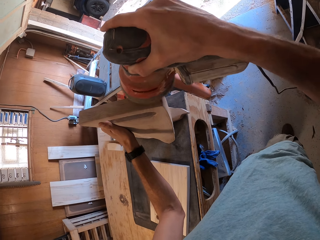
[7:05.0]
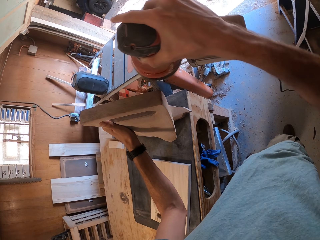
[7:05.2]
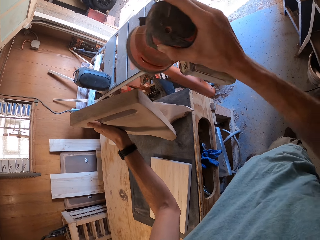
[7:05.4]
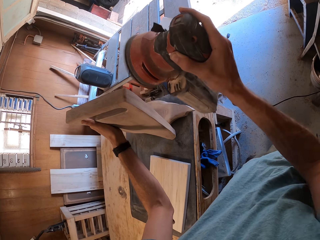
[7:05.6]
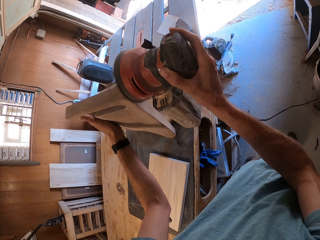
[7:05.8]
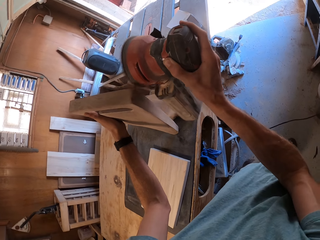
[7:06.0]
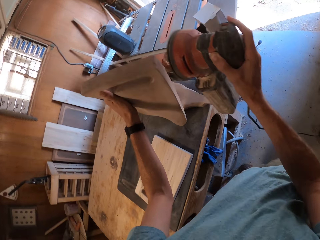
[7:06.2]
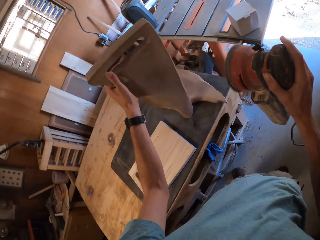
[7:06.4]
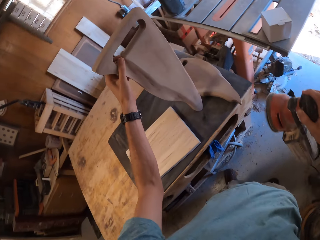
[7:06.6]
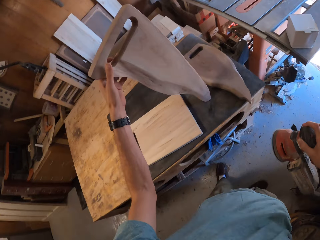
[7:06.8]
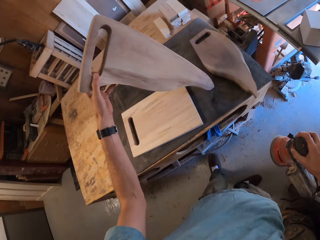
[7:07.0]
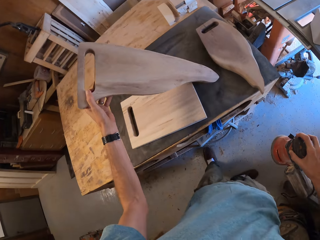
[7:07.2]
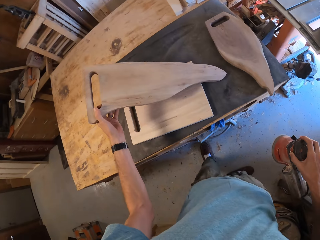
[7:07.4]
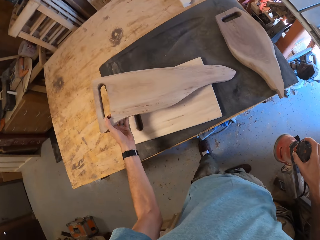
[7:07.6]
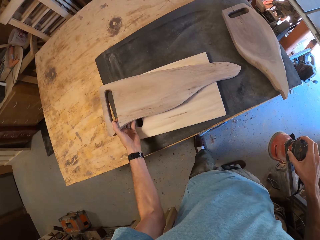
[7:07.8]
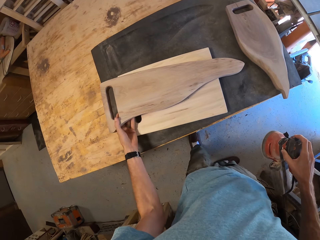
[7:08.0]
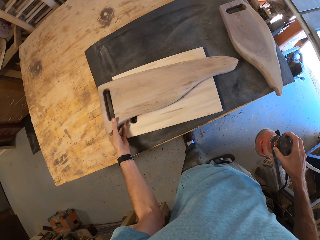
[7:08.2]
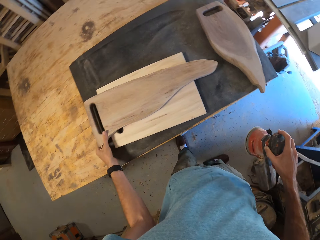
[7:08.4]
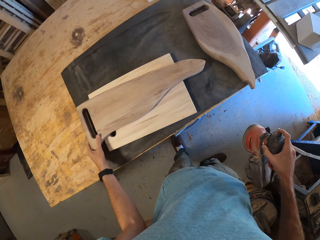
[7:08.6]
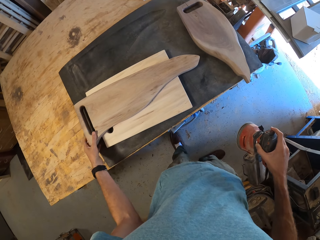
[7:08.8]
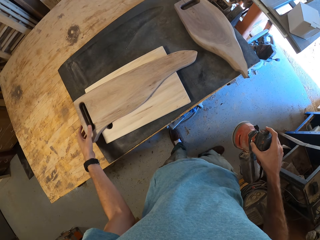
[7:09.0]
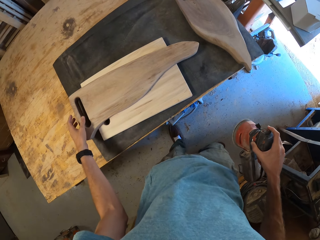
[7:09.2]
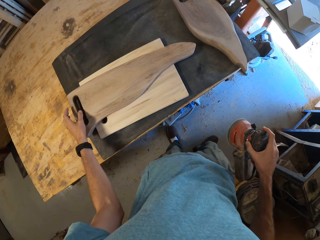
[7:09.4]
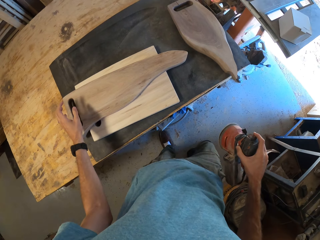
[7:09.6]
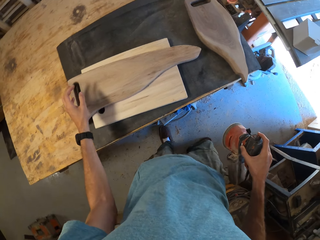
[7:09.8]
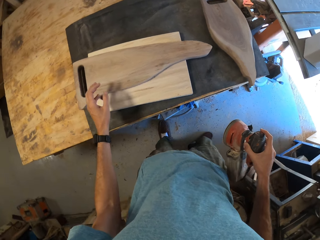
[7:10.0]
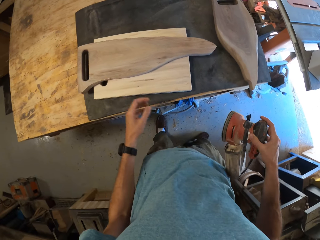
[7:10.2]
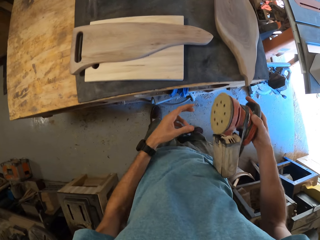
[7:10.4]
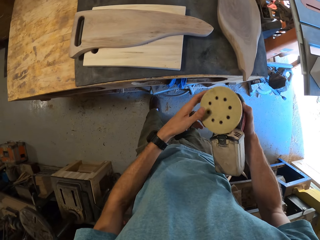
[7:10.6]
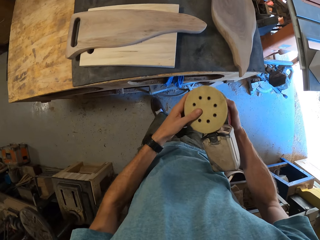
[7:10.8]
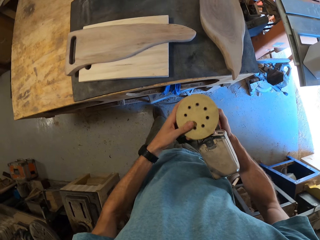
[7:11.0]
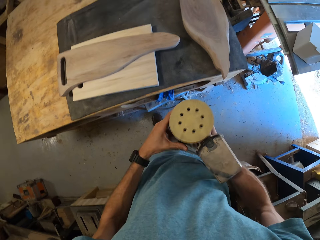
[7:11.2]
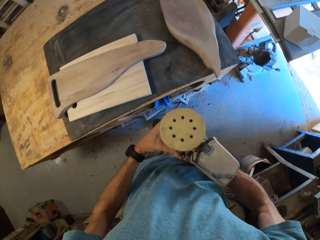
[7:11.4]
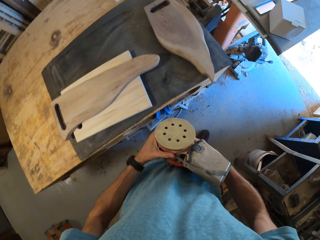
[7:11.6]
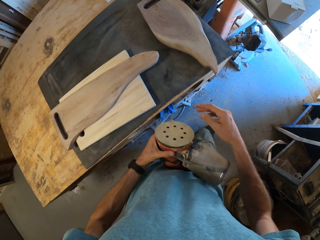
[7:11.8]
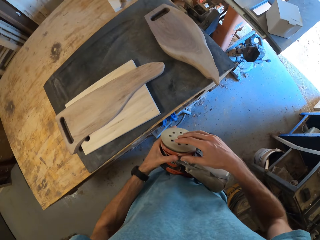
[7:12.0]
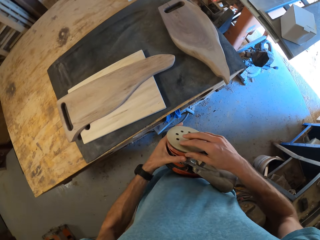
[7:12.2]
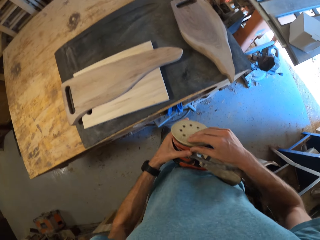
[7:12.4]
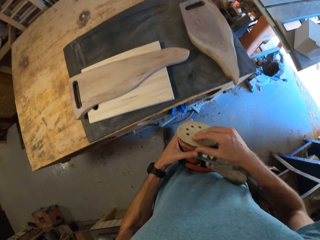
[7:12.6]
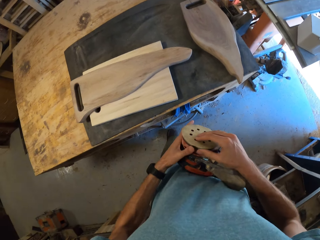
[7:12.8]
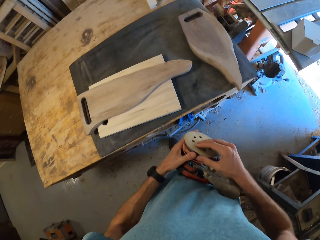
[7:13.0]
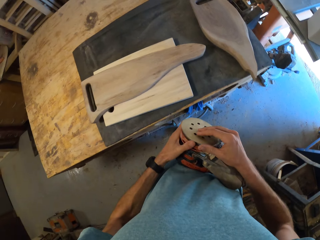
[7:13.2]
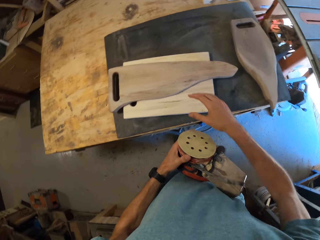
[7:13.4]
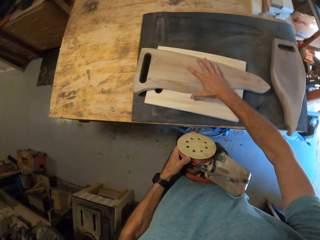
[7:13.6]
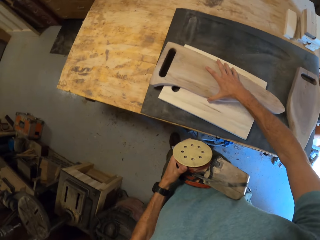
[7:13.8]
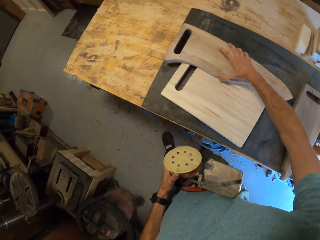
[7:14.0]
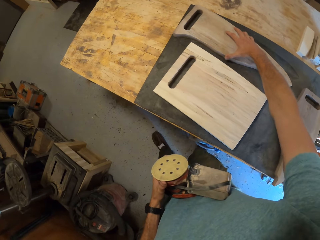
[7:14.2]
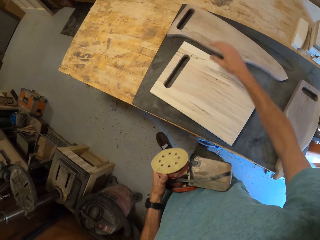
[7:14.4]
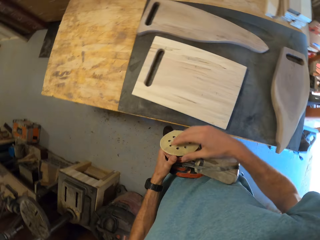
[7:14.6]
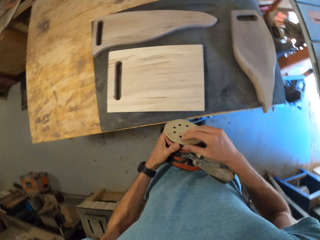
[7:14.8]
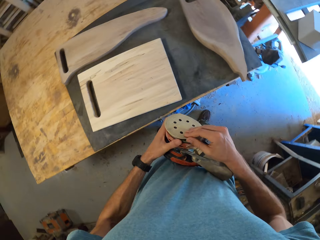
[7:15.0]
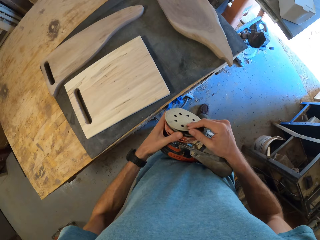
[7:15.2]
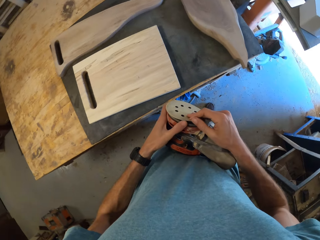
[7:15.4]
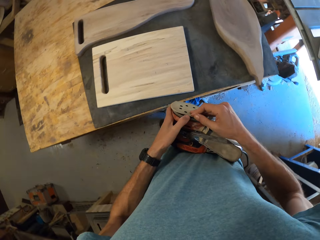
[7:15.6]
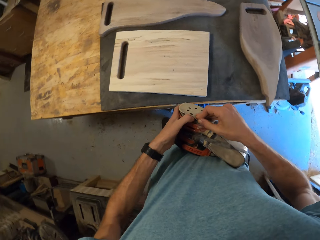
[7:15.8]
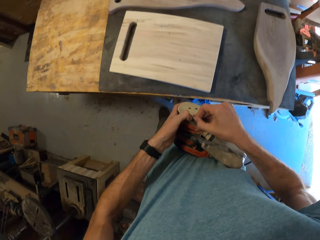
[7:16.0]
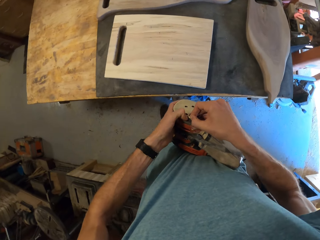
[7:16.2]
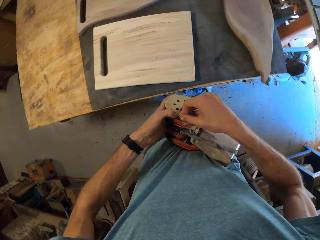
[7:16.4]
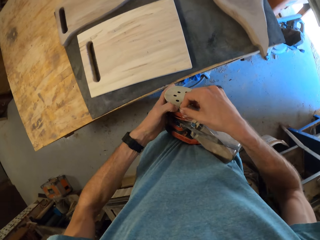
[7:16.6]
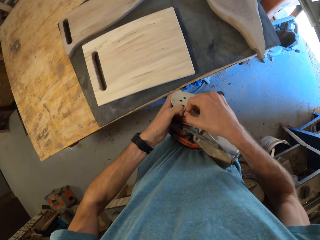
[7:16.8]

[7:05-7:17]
The camera wearer places the second chocolate wood on the brown wood with his left hand. He fixes a shoe. He holds the orbital sander in his right hand. He passes the orbital sander to the left hand. He holds the orbital sander in his hands. He touches the sanding pad. He moves the second chocolate wood away from the brown wood with his right hand. He holds the orbital sander in his left hand. He removes the sander's sanding pad.

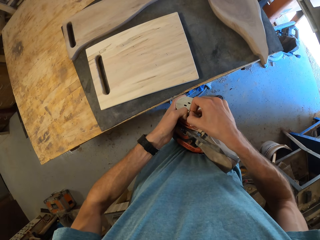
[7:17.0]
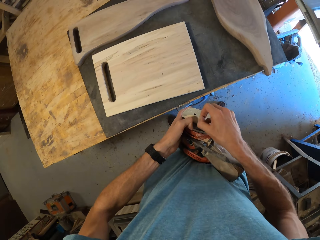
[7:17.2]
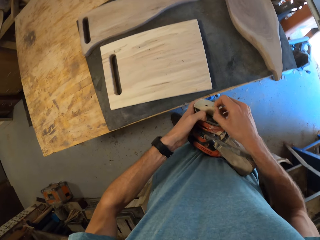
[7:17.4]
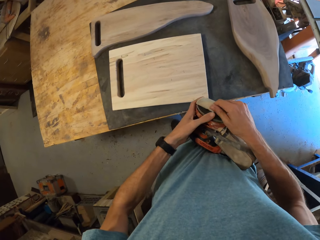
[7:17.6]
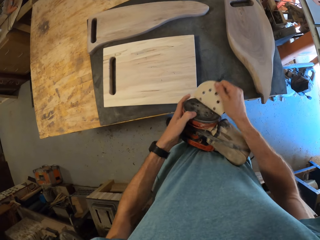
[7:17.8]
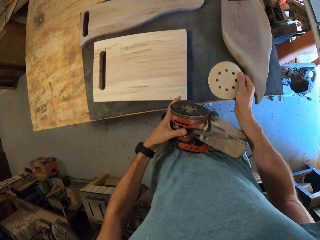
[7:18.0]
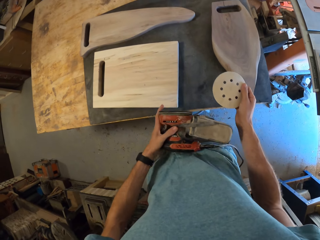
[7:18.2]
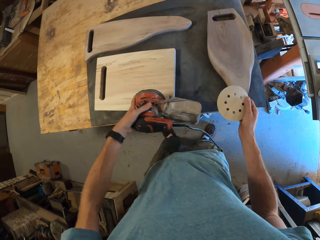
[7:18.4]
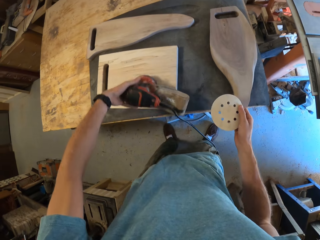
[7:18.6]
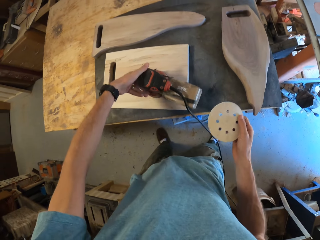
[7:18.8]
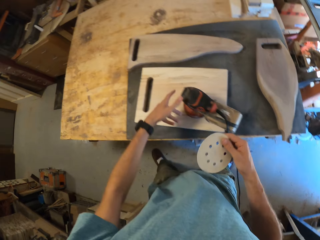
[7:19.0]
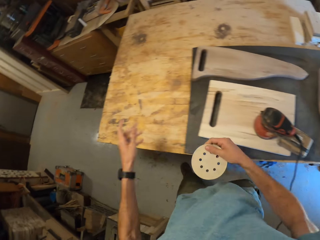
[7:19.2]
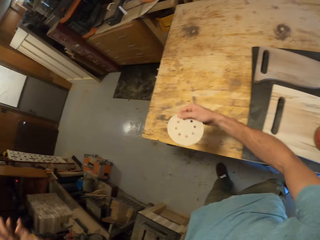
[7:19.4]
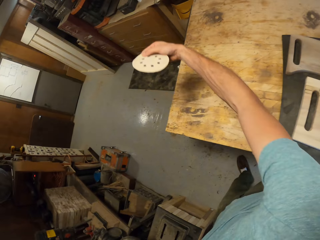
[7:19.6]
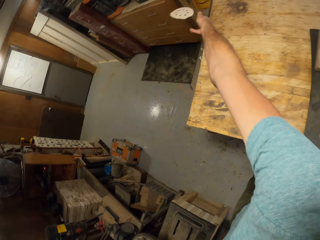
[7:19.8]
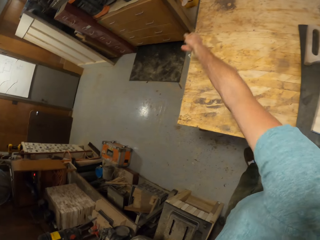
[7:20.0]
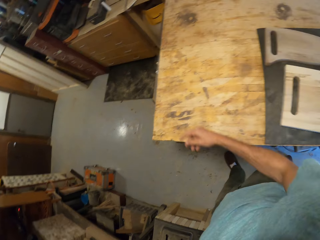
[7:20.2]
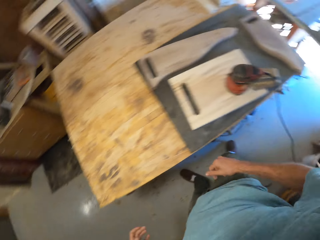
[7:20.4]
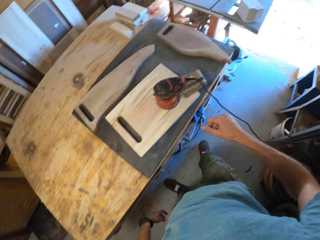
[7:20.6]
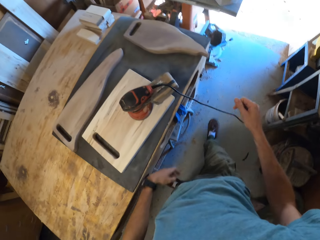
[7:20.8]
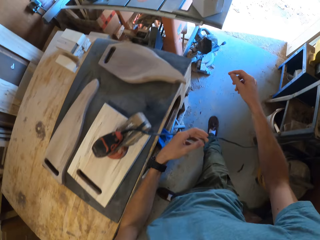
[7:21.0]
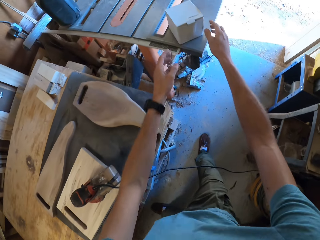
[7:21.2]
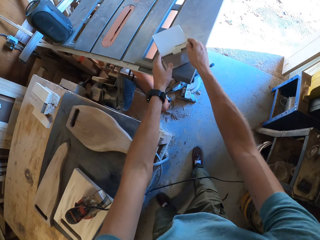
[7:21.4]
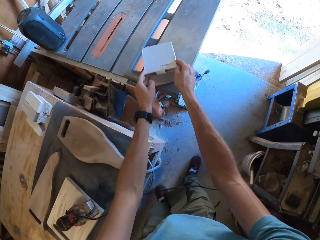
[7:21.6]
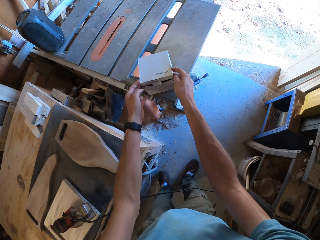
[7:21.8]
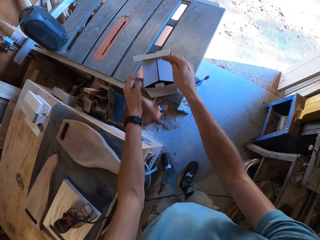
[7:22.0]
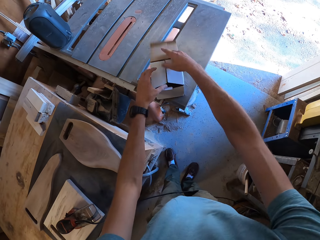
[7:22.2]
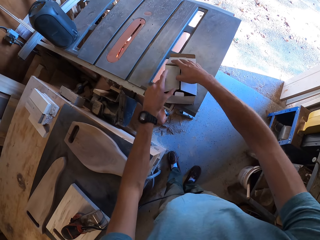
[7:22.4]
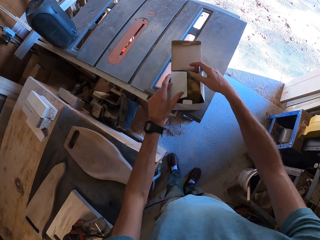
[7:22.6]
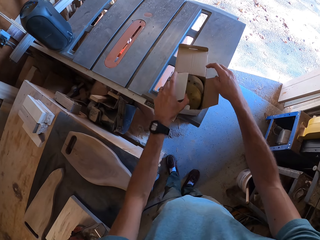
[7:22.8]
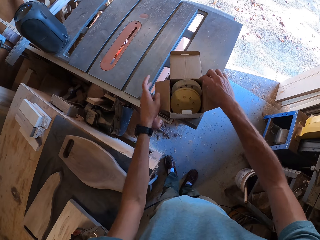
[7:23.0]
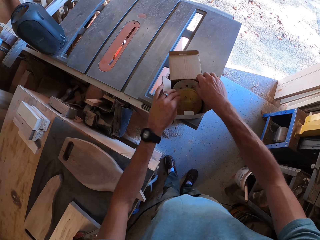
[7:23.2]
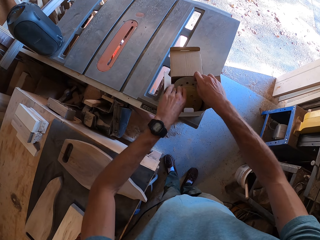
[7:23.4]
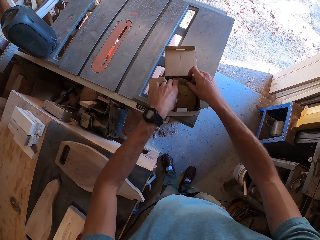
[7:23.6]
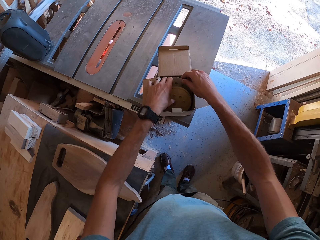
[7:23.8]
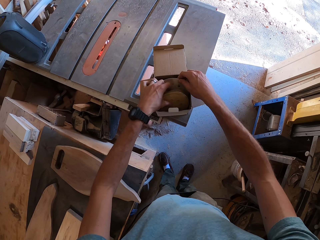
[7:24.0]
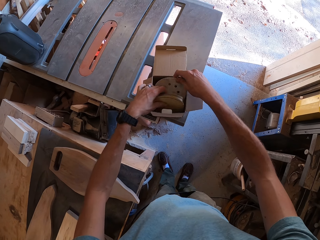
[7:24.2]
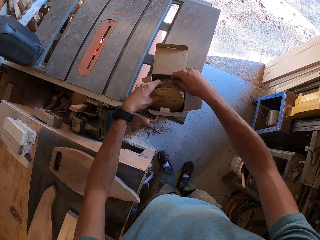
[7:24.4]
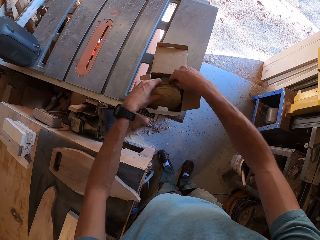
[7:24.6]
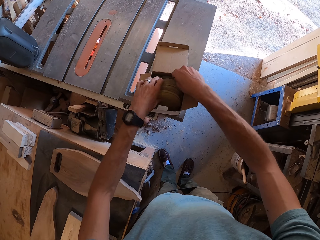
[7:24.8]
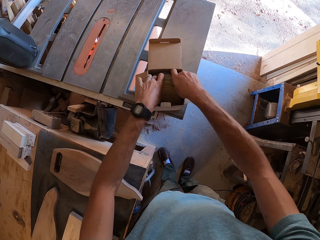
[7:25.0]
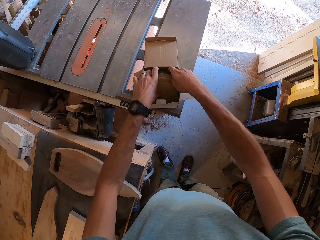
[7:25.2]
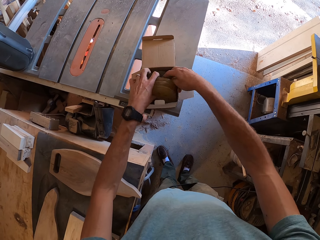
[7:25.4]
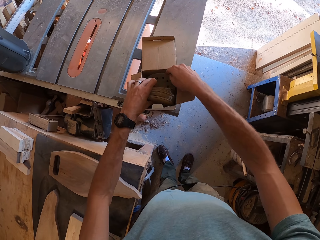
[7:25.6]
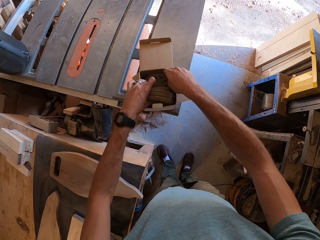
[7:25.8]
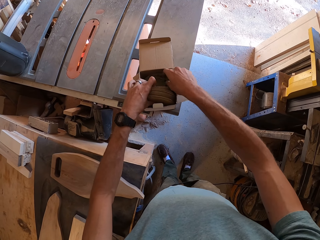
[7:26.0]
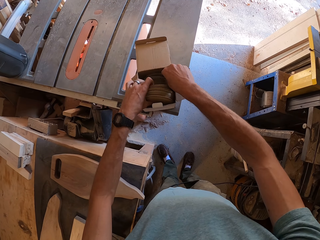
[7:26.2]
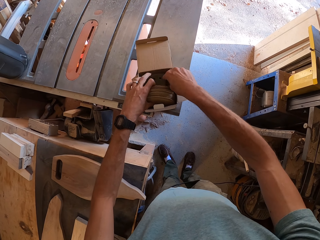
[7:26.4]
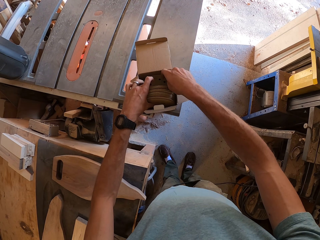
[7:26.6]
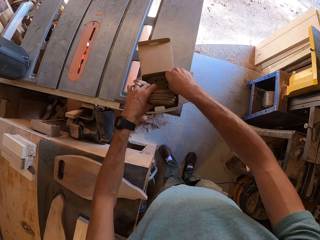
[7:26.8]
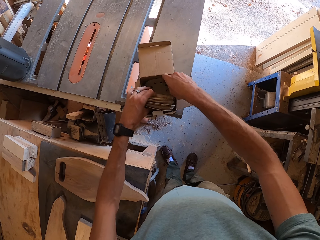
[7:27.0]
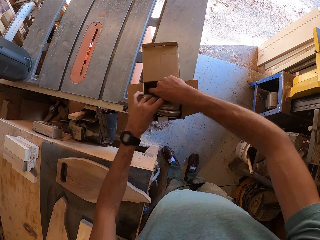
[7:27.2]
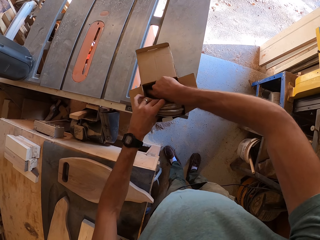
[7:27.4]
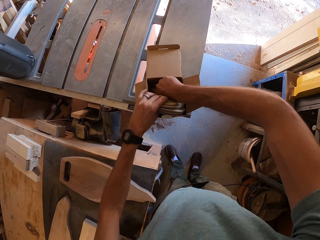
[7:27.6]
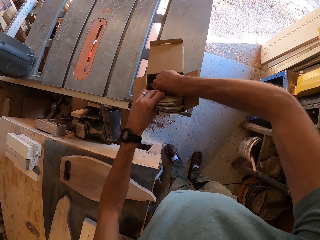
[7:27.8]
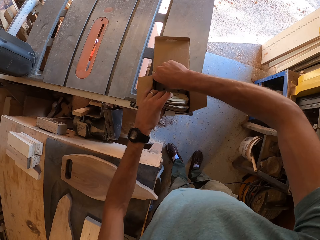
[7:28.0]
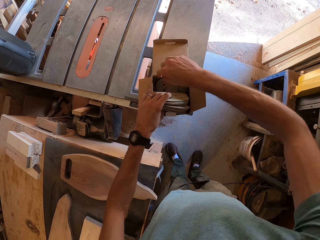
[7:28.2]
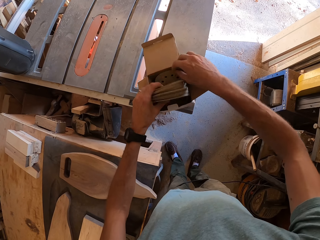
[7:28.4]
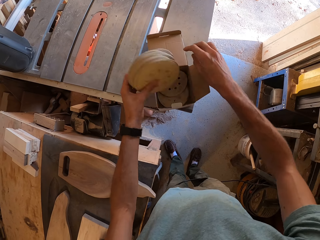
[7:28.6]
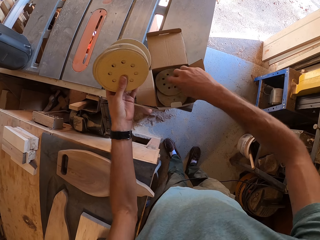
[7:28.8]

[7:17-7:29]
The camera wearer peels off the sand paper attached to the surface of the orbital sander with his right hand. He places the orbital sander on the brown wood with his left hand. He moves his leg. He throws the sand paper into the bin with his right hand. He opens a carton box with his hands. He holds sanding pads. He searches for a suitable sandpaper with his hands in the carton box. He lifts the sanding pads.
